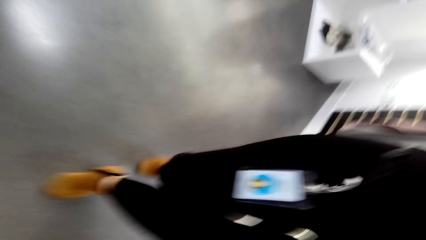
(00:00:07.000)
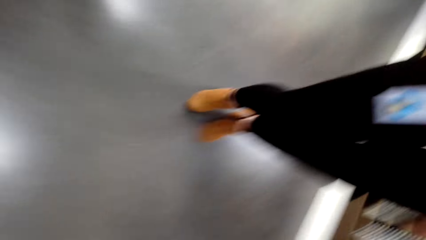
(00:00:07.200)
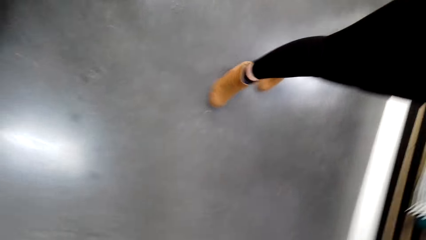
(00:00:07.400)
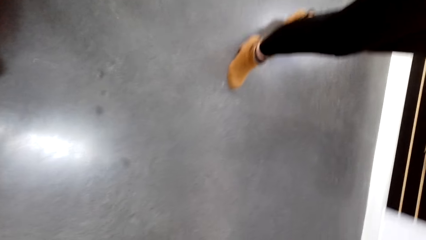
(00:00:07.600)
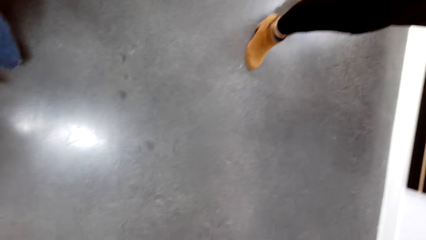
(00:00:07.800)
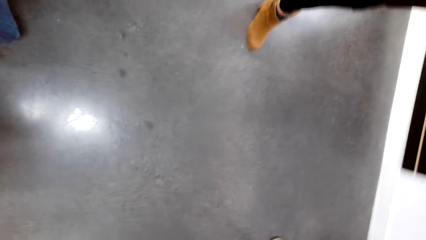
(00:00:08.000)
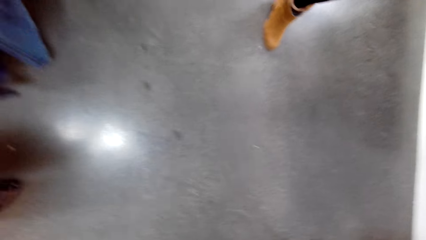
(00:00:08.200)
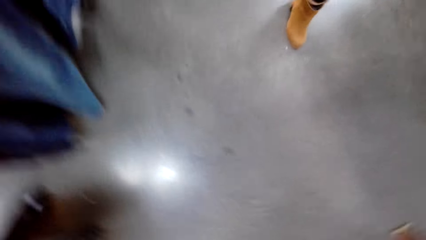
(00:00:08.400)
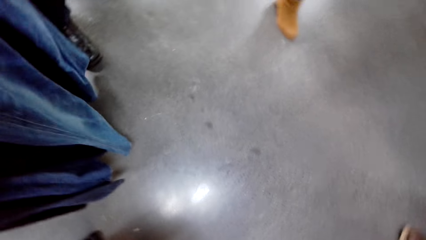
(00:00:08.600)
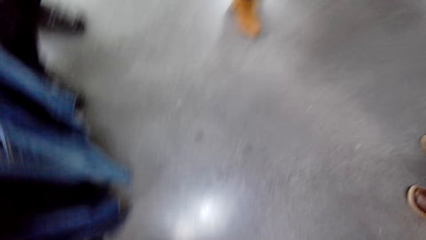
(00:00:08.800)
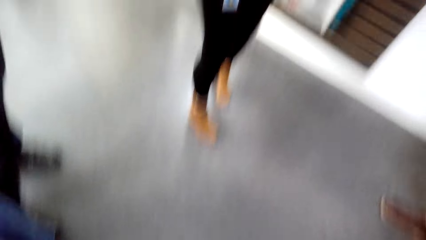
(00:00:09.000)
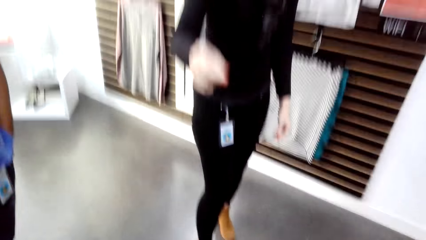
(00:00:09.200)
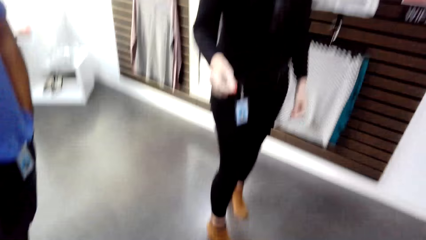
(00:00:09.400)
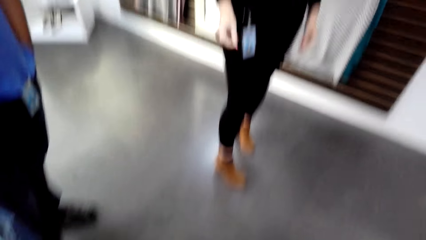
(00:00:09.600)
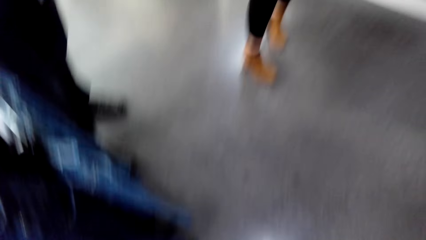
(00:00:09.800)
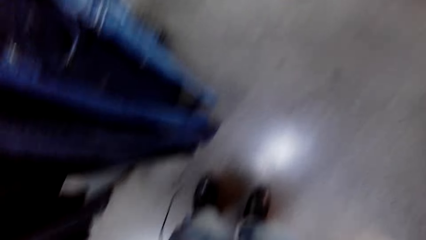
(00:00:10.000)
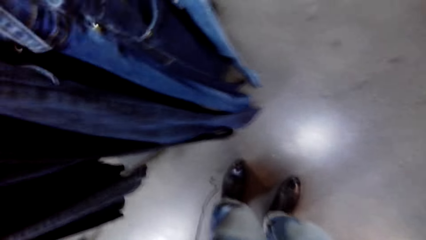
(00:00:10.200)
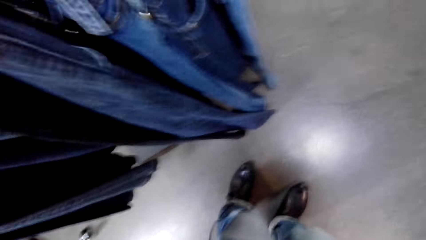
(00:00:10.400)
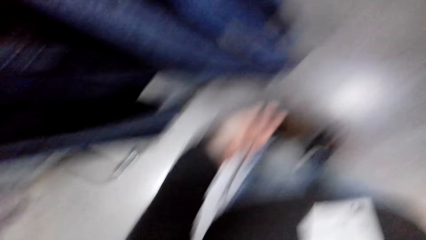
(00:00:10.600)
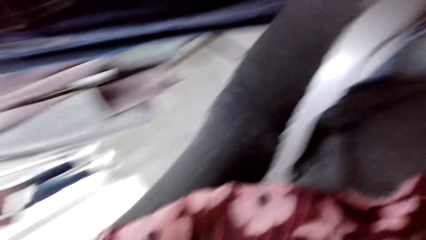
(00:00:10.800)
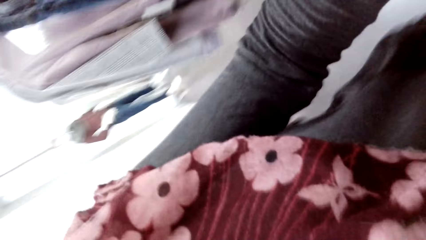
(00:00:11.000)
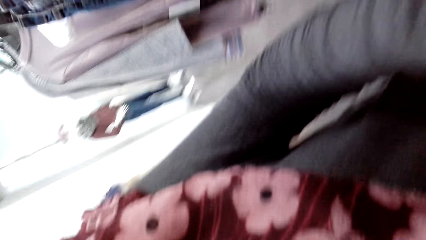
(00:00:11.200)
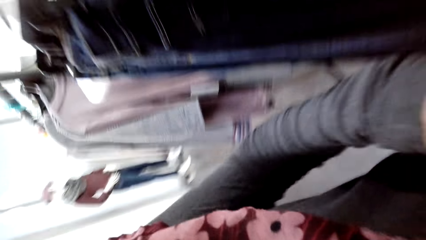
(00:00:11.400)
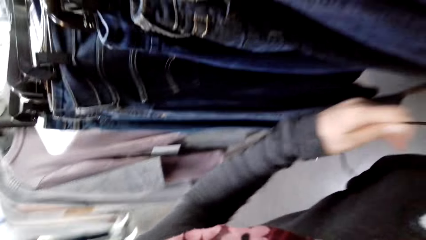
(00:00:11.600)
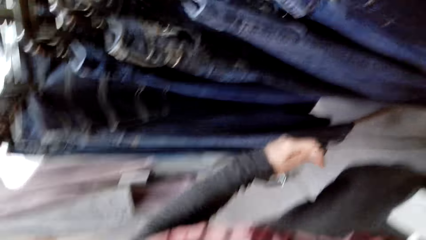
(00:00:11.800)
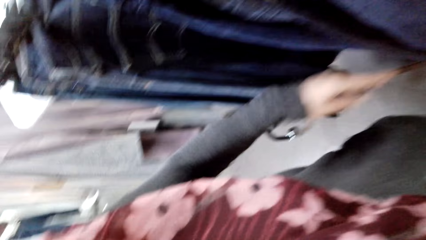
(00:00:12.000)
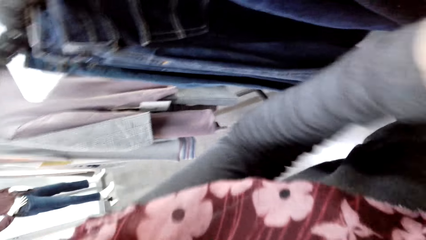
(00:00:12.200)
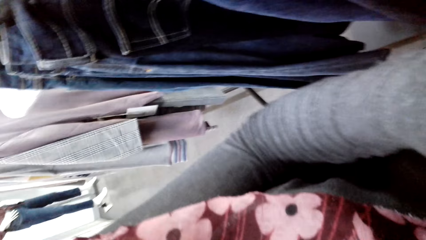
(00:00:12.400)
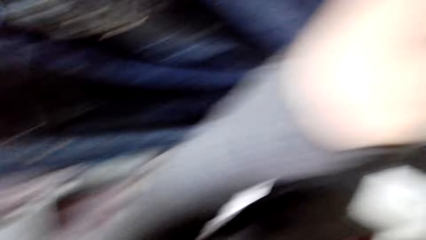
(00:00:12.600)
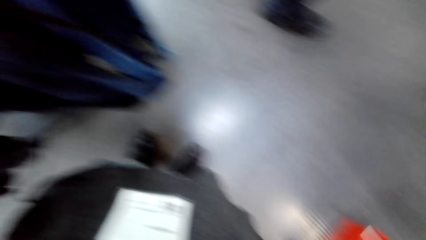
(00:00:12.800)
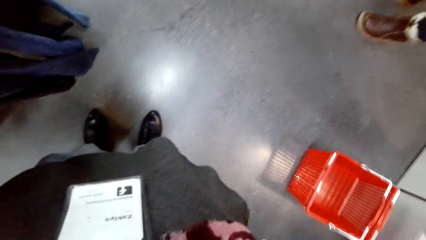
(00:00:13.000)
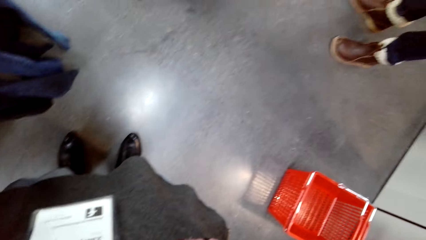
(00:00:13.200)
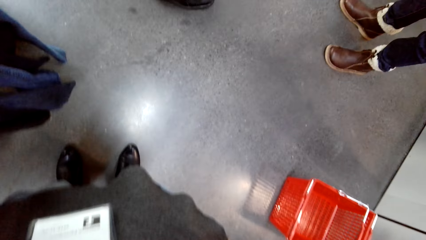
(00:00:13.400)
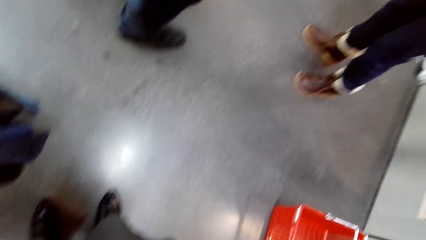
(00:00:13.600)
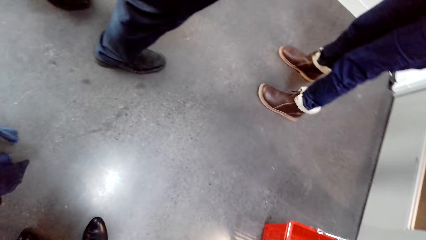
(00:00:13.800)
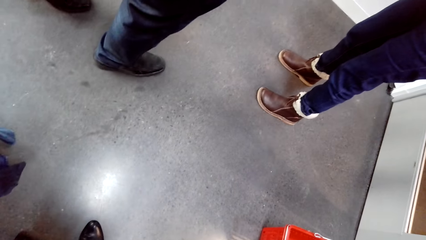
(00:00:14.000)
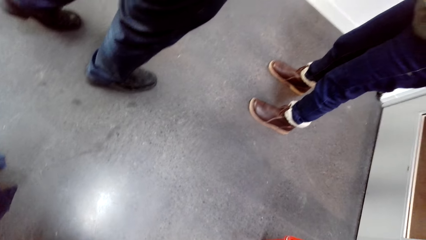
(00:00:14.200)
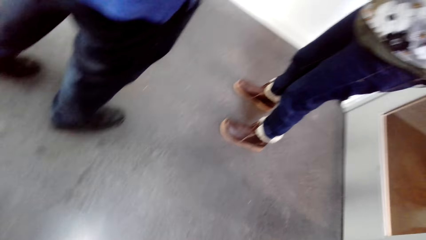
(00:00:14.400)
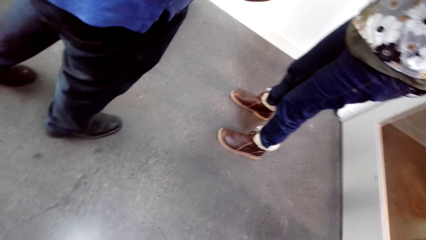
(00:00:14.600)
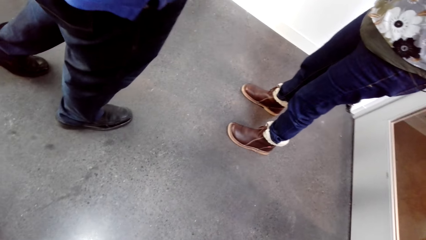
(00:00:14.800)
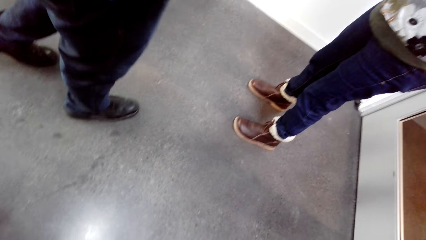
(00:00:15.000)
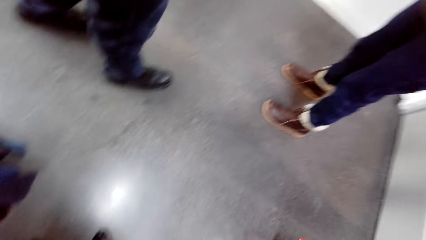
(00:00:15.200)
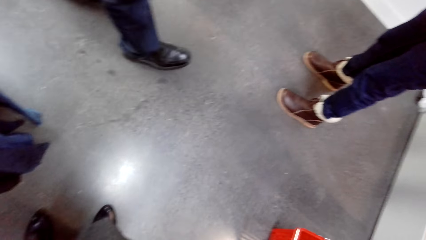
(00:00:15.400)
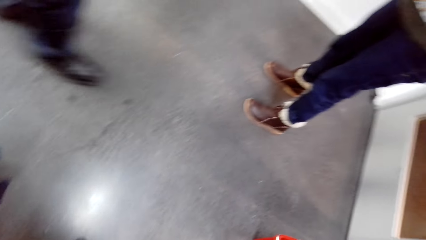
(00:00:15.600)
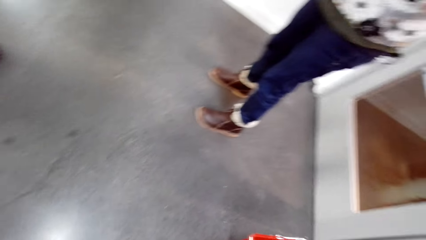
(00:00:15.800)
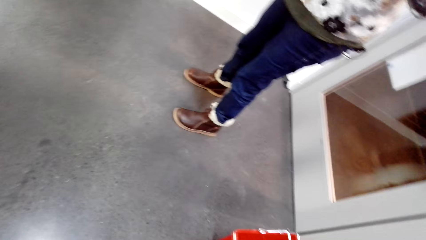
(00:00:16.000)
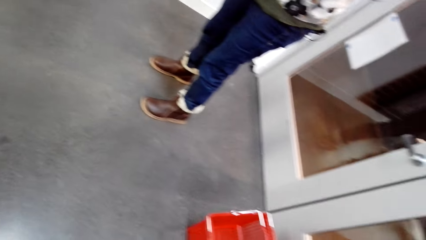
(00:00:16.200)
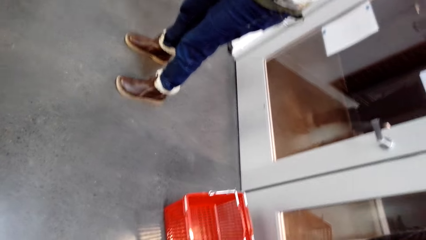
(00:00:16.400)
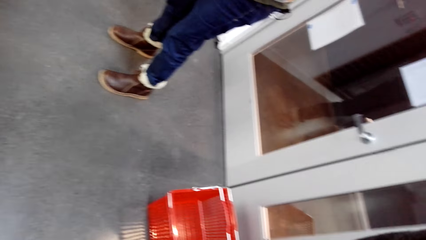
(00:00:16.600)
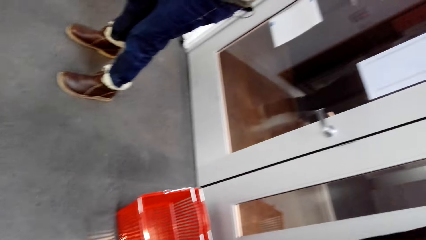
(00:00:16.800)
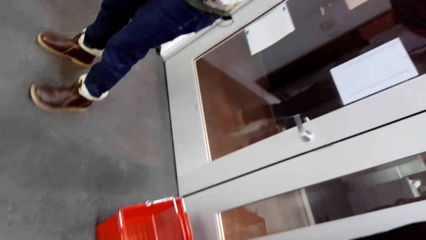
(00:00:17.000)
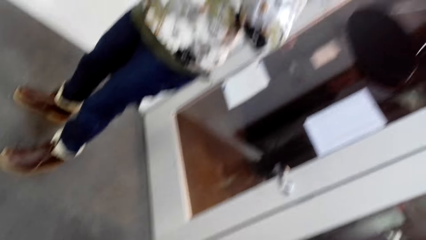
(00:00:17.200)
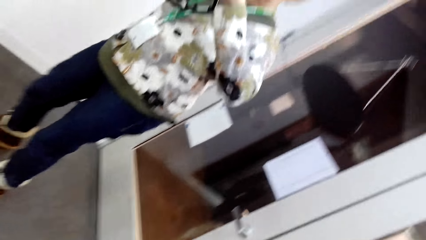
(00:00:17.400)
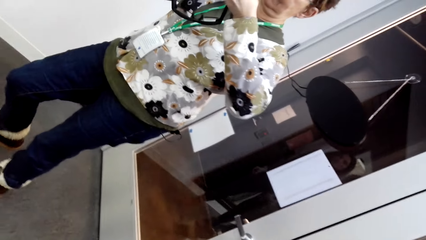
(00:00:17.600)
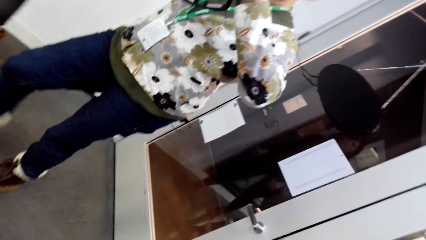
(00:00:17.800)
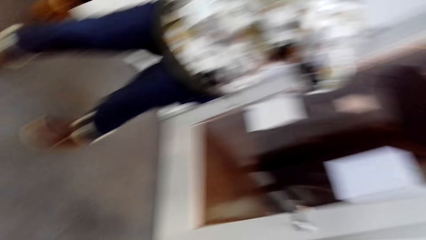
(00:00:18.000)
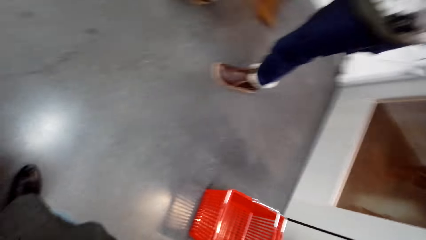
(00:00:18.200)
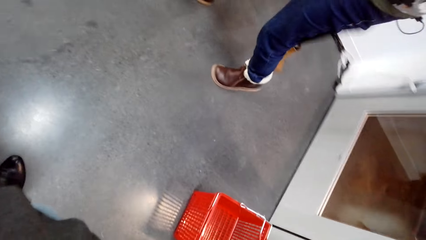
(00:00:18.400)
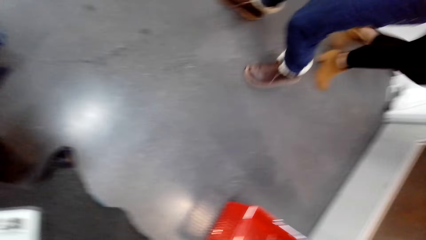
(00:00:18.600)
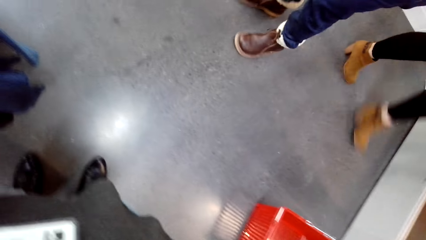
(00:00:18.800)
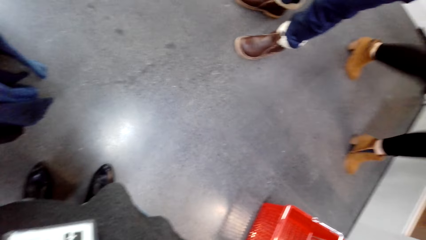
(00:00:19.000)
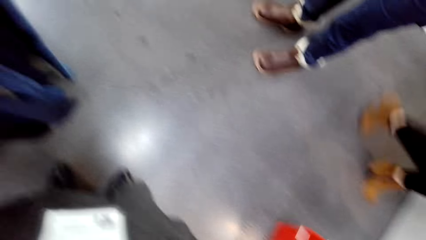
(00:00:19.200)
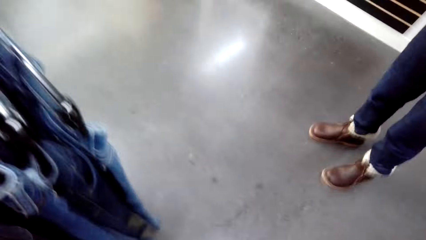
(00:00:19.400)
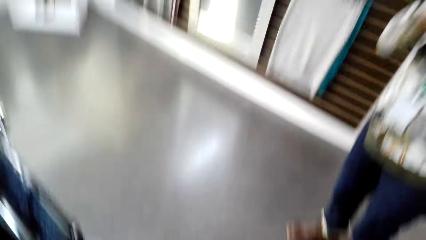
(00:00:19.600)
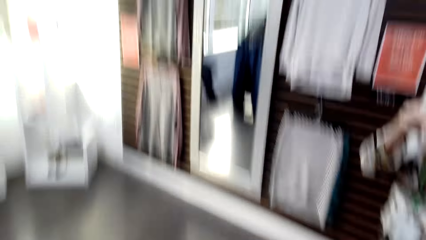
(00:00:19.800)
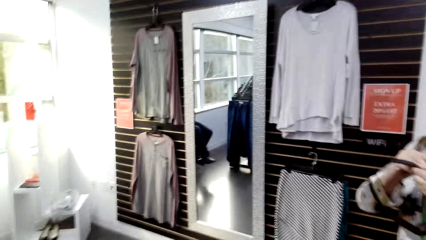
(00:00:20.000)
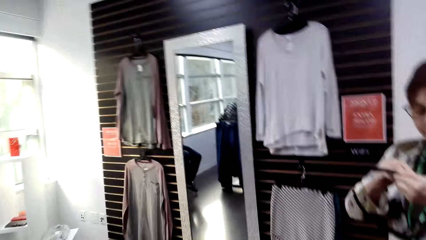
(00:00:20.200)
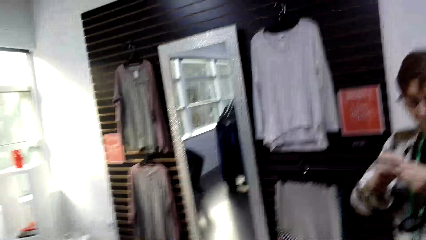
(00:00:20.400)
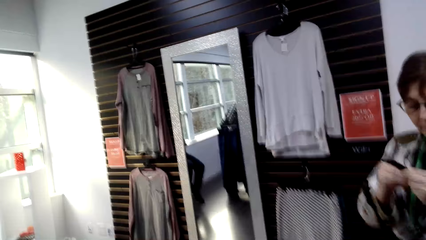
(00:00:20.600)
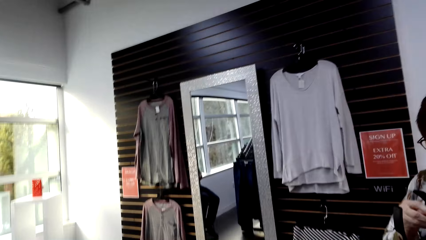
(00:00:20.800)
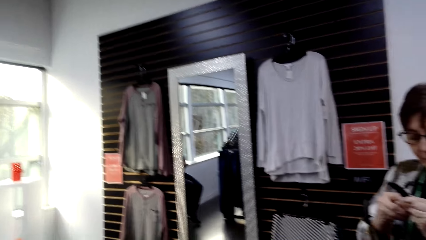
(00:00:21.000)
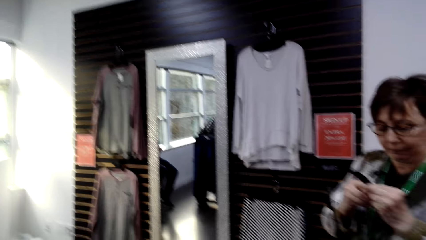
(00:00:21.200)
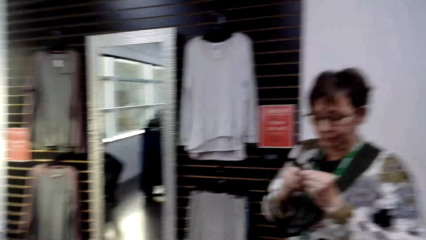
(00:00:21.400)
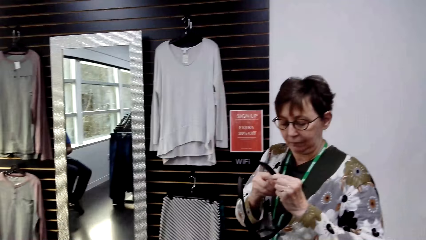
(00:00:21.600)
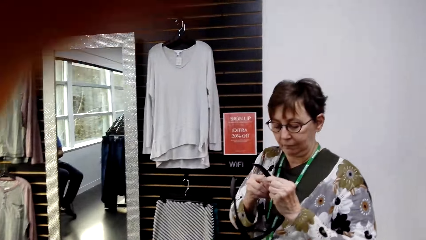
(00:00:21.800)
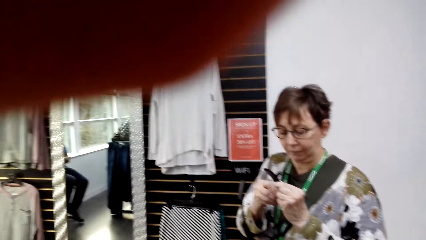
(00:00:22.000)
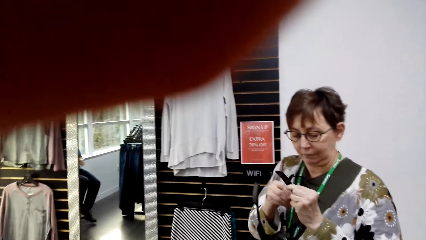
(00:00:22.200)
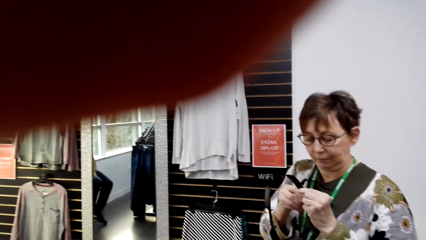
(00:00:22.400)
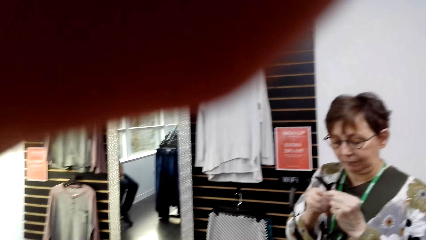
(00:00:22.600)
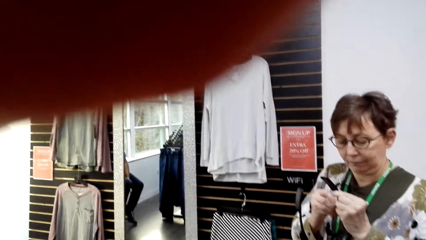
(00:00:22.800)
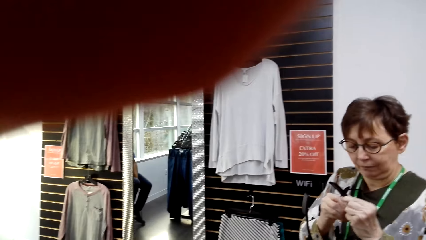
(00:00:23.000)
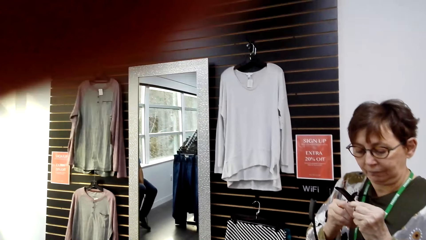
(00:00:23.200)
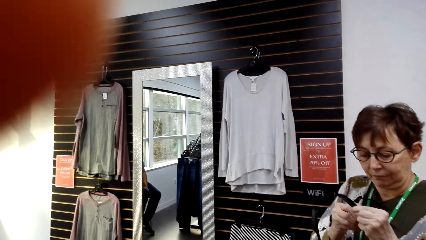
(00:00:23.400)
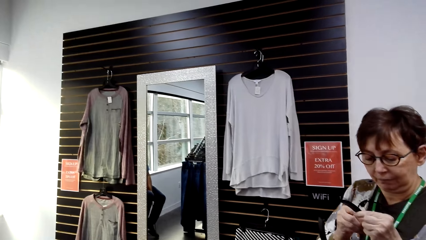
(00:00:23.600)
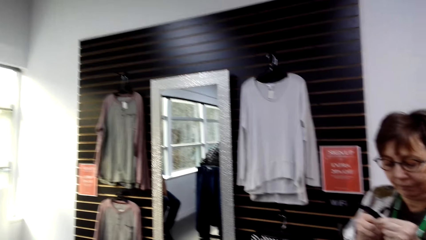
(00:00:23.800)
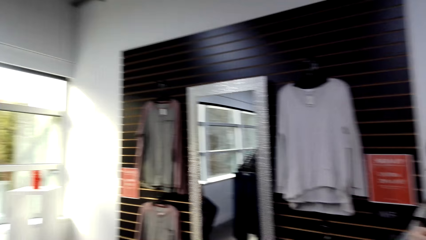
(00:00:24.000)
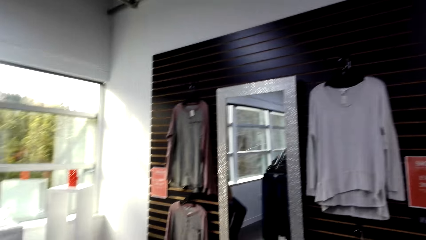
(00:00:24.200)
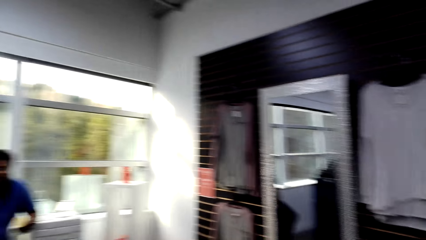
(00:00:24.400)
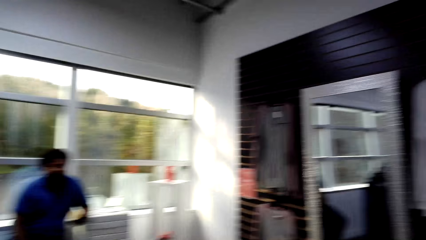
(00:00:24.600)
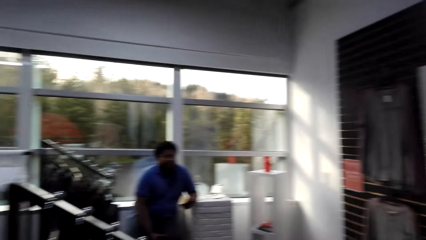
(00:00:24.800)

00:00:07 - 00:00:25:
A lady stands next to apparel. Another lady holds a cable. A third lady moves around. The third lady touches something. The camera wearer touches the camera. They adjust the camera.
